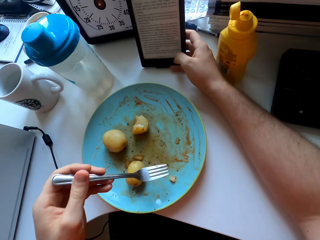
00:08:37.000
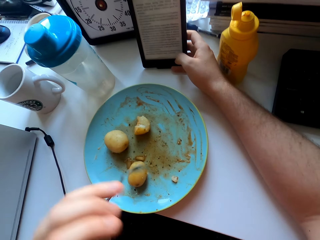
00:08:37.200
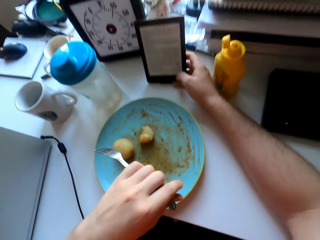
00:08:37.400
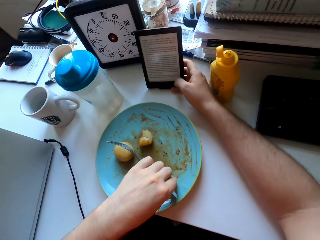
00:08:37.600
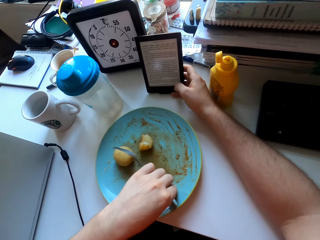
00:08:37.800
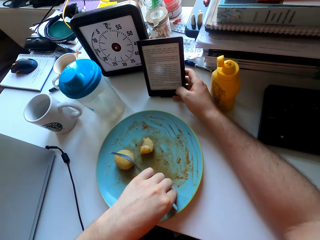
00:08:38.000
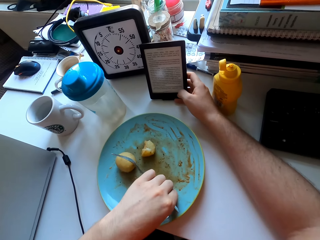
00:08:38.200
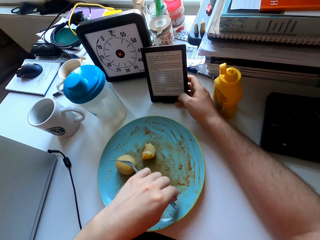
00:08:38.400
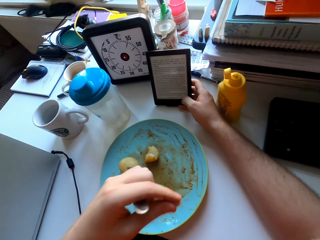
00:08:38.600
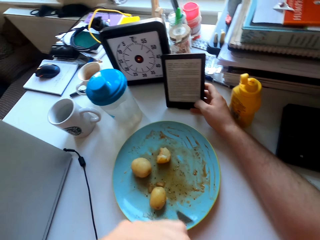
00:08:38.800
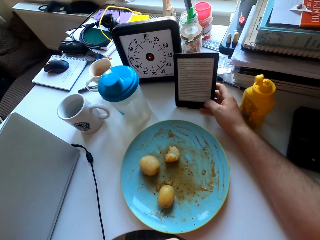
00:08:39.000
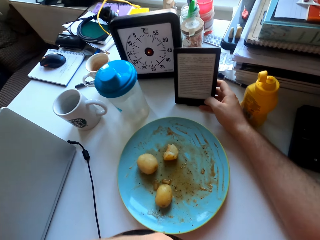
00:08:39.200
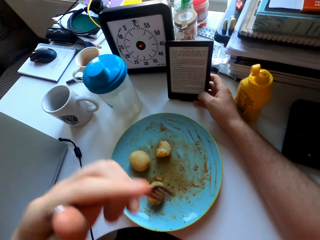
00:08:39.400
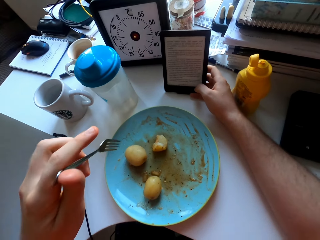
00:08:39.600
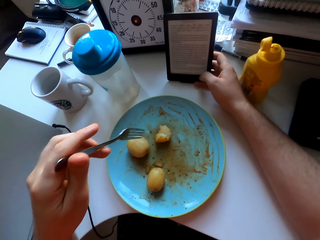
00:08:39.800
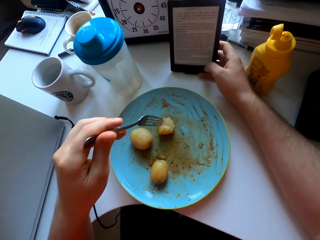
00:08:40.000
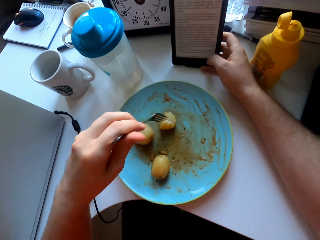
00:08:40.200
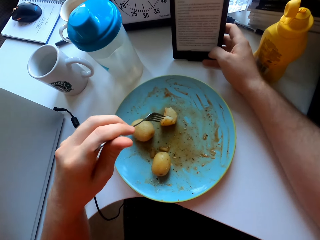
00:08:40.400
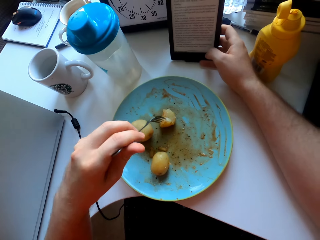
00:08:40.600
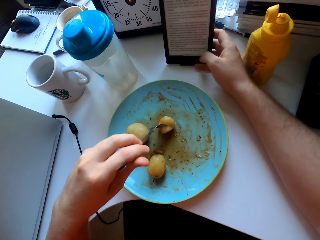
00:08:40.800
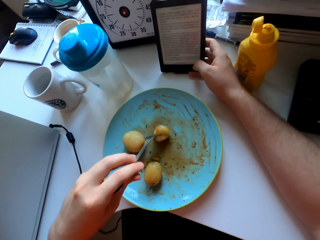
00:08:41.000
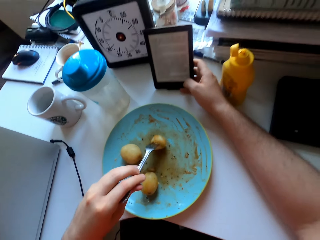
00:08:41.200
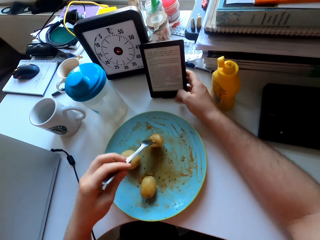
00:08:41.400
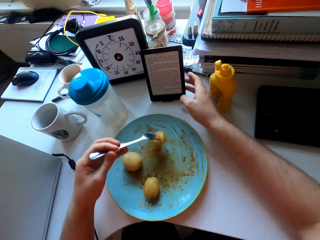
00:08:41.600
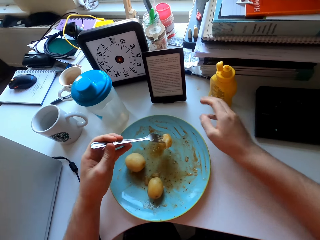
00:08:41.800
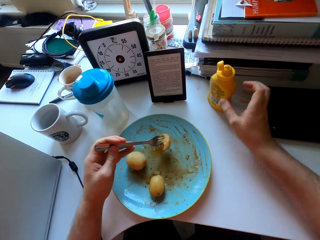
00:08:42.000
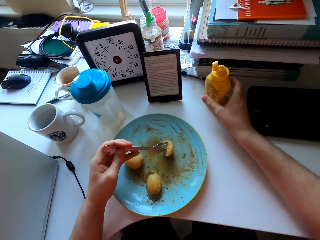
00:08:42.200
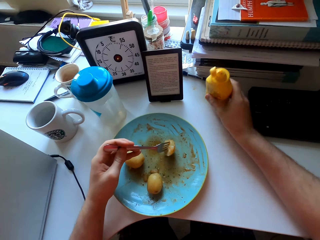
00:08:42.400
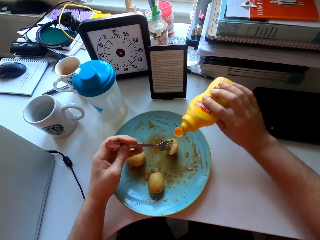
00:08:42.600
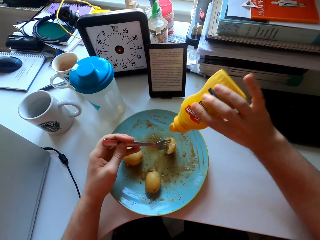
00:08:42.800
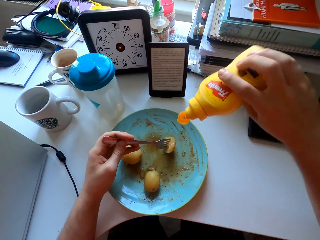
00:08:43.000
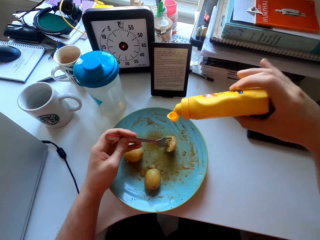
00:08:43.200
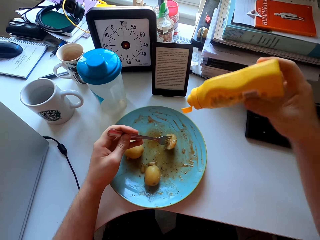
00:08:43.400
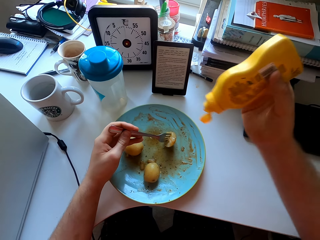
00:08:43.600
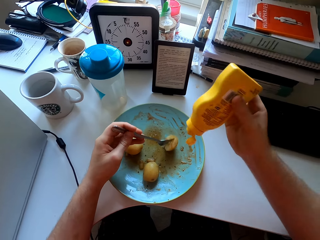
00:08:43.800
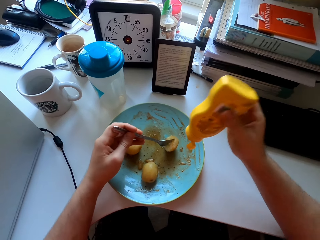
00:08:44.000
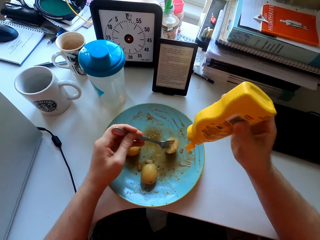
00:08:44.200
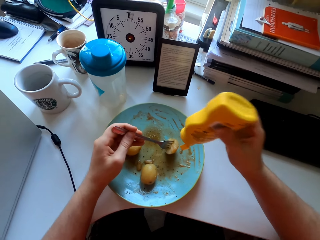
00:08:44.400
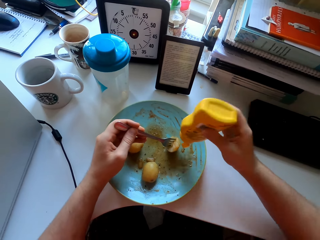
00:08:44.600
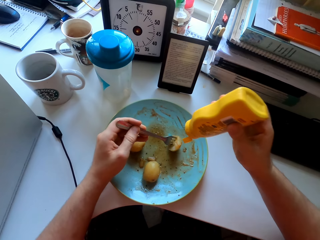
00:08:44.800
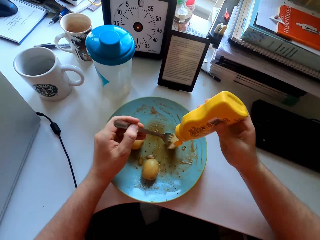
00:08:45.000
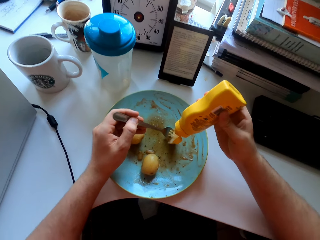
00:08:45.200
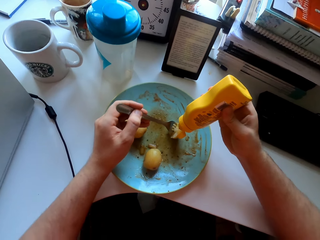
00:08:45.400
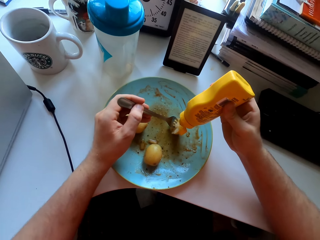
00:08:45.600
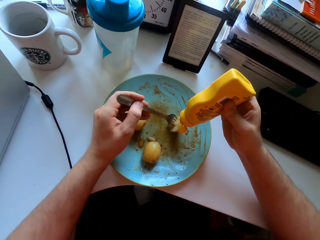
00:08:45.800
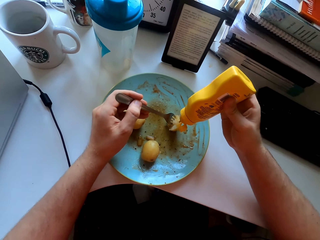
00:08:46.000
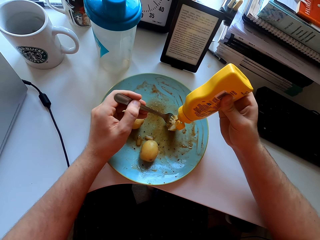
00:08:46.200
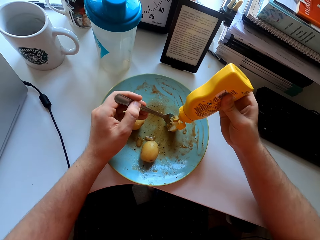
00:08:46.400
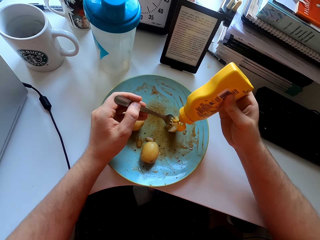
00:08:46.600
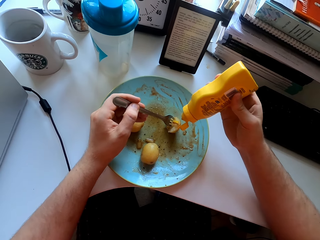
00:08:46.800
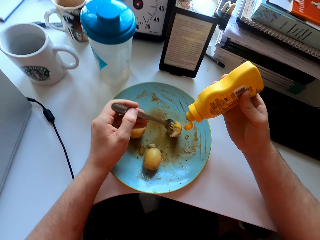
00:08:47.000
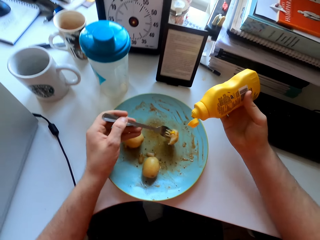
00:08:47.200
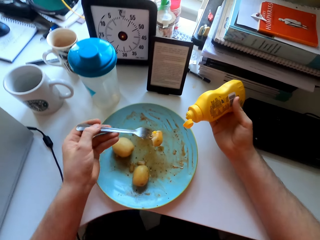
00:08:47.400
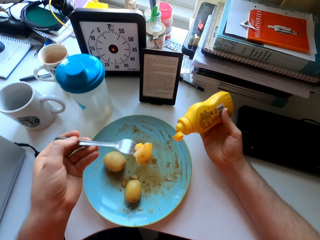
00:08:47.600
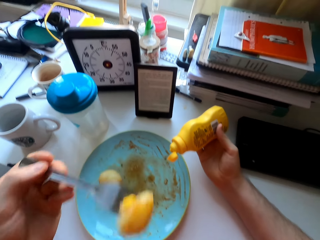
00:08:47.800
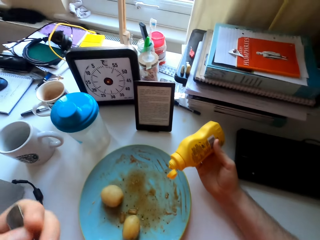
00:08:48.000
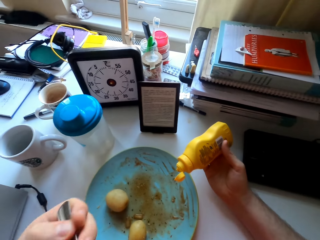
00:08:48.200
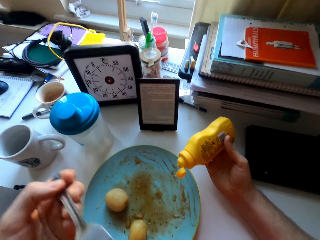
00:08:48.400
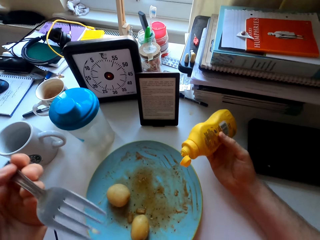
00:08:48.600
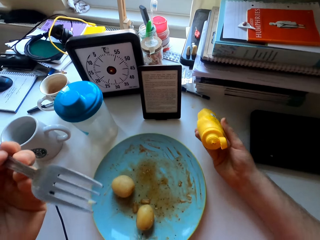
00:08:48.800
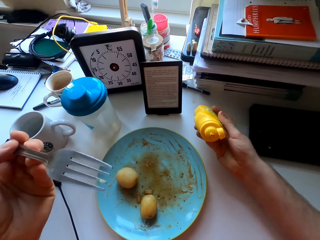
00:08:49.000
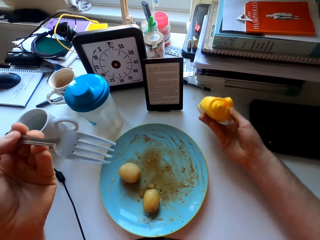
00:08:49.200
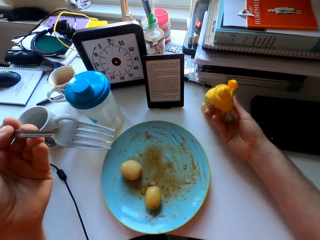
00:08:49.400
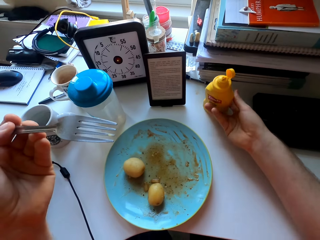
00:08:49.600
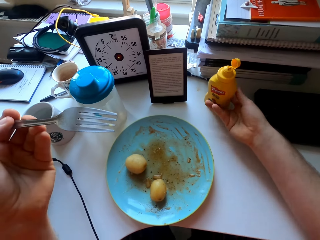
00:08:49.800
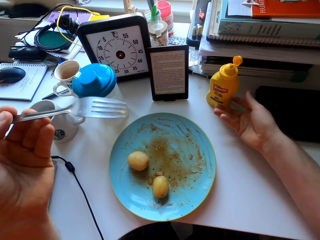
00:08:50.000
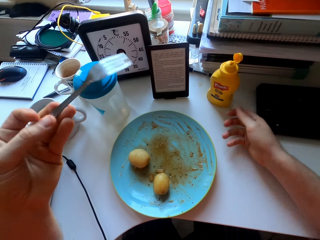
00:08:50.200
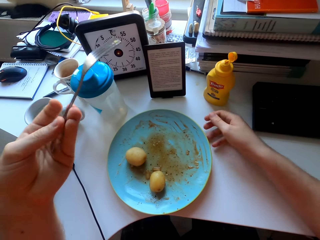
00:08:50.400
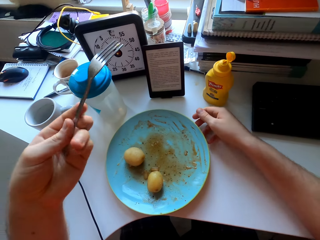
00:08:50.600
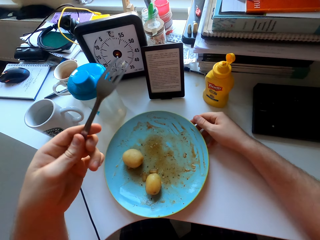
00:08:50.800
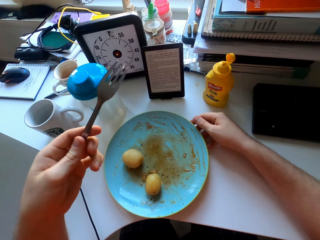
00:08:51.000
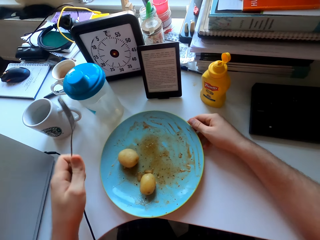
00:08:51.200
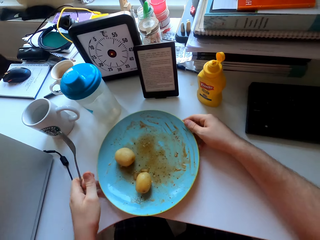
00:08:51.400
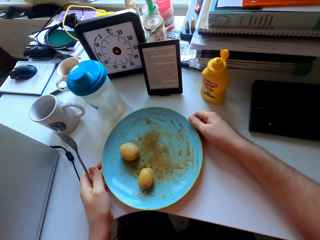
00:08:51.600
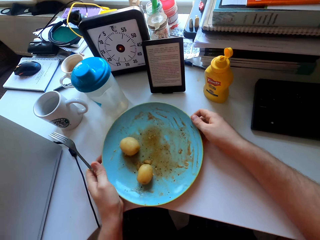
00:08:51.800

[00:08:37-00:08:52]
The camera wearer eats a potato with a hand. They pick up the bottle. They place chilli on the potato. They shake the bottle. They put mustard on the potato. They eat the potato. They put the bottle on the table.

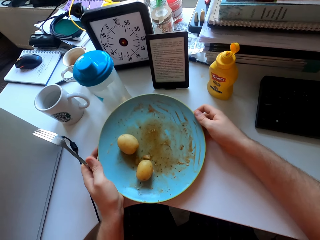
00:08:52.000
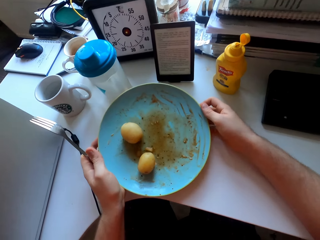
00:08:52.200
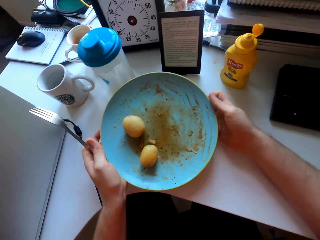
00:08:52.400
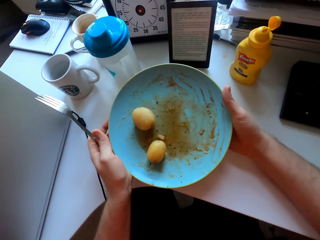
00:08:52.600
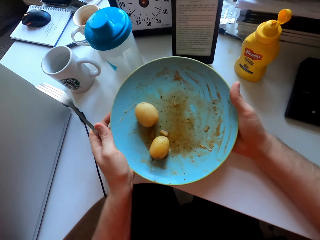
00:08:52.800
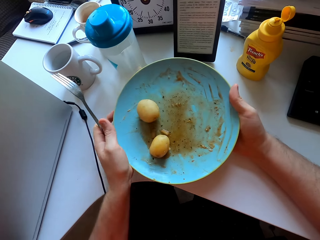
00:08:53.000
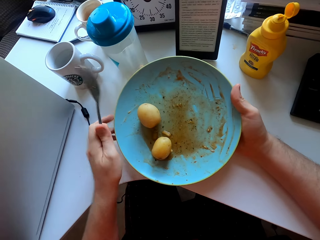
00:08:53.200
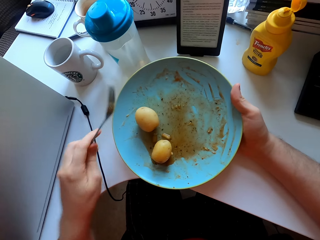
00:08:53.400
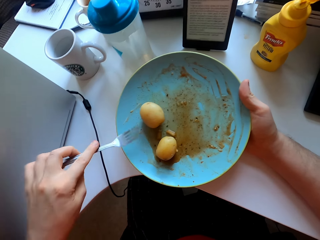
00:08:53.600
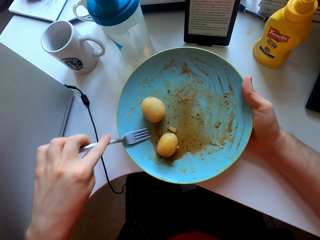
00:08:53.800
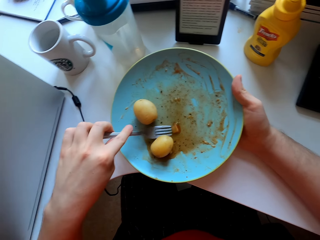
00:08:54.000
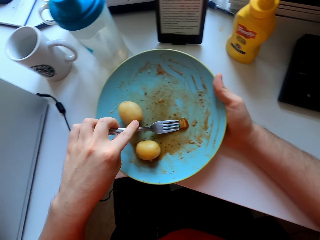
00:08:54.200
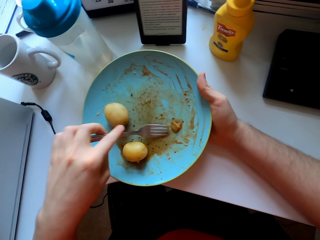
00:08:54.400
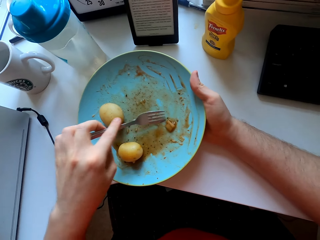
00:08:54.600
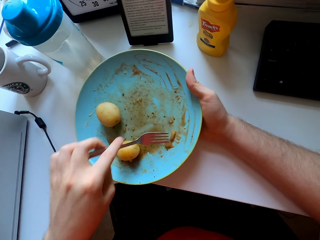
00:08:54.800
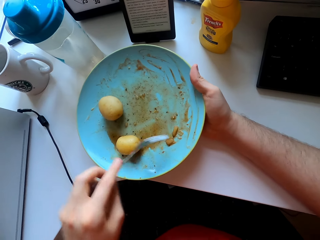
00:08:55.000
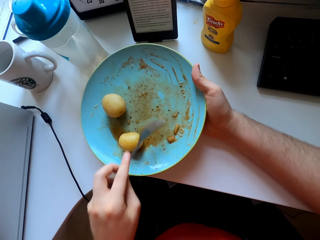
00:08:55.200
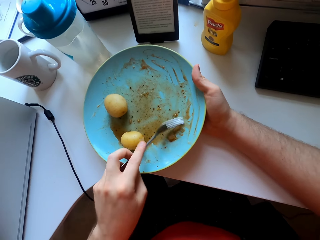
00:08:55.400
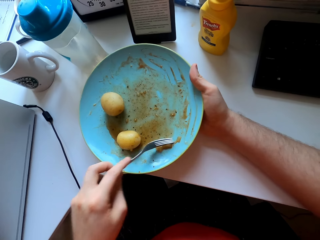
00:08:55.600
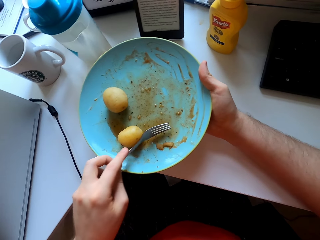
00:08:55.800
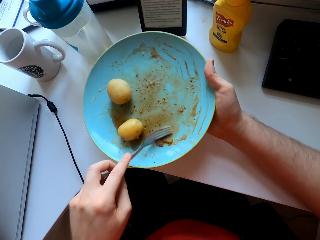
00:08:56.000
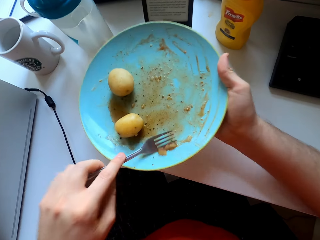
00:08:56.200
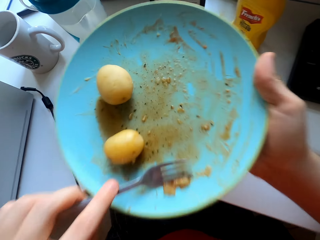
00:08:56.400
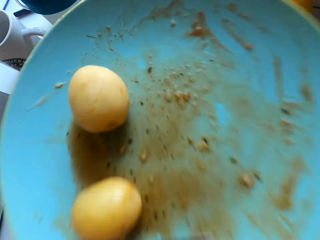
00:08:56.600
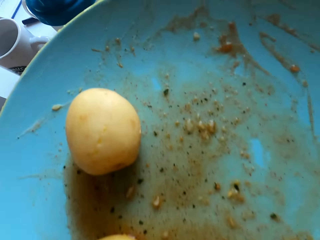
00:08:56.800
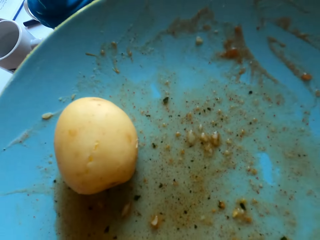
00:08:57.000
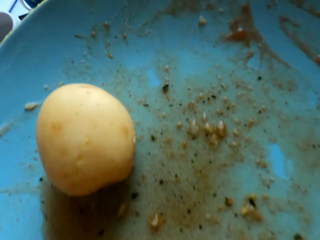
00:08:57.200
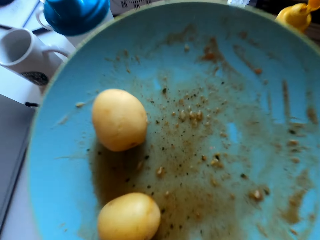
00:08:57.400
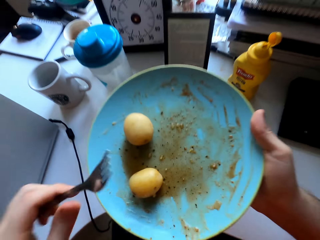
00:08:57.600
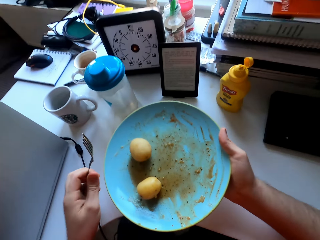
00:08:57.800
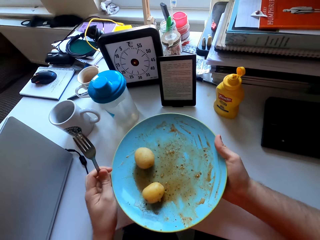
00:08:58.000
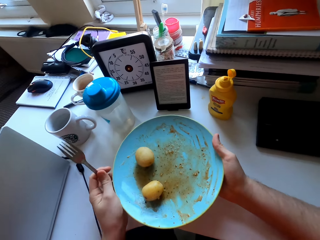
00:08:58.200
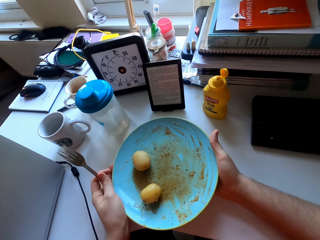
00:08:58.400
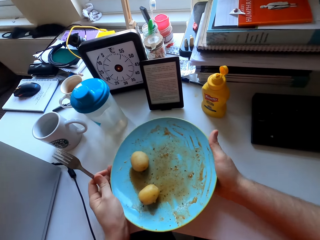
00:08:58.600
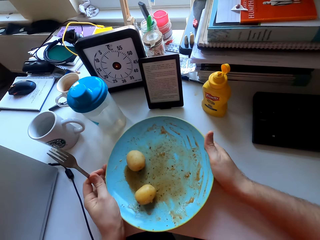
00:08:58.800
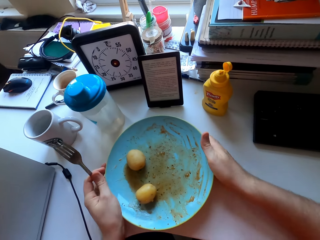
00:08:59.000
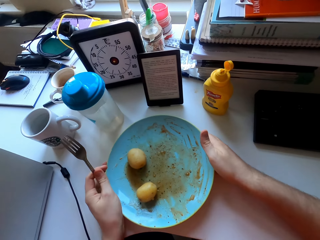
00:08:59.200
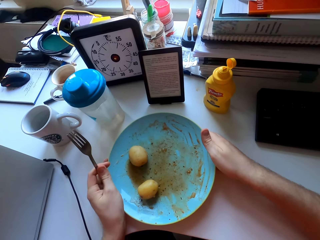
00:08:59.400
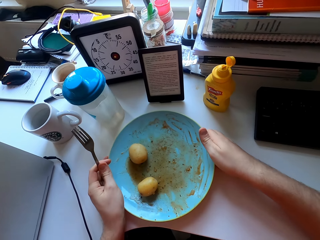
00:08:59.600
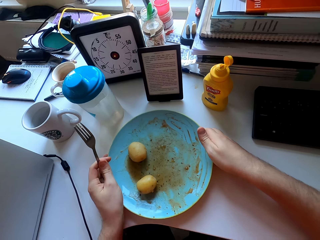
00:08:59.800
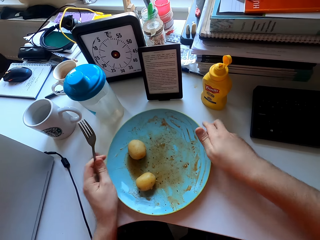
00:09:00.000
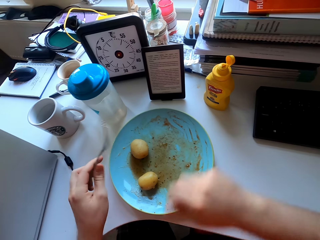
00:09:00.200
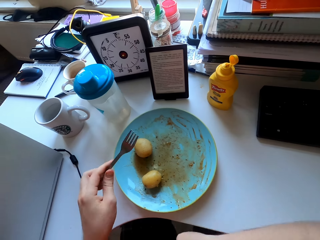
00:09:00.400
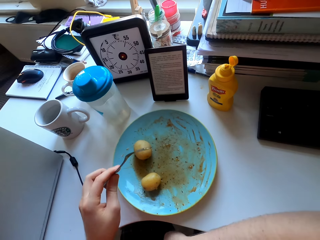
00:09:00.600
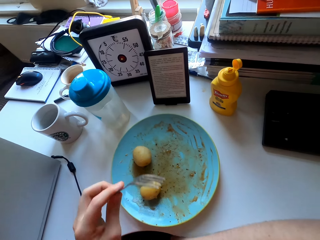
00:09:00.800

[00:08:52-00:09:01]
The camera wearer lifts a plate on the table. They hold the plate. They lift the plate. They eat potato. They put the plate on the table.
